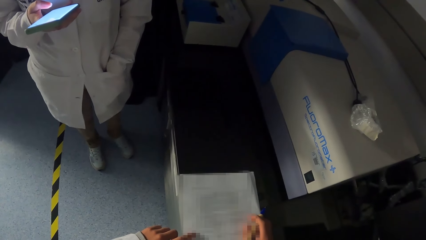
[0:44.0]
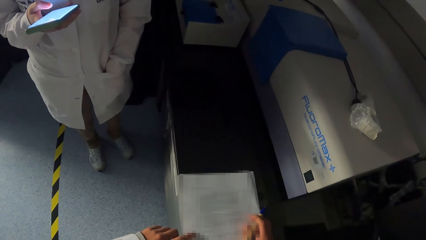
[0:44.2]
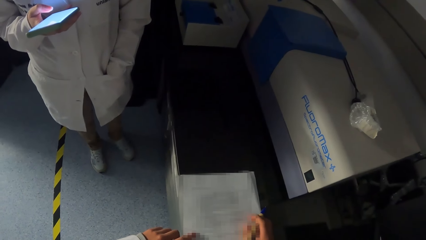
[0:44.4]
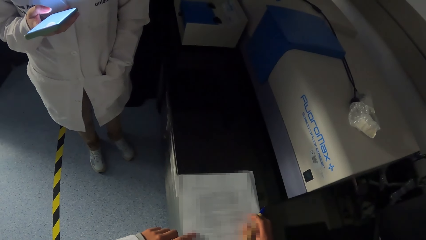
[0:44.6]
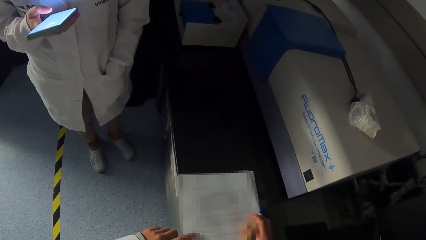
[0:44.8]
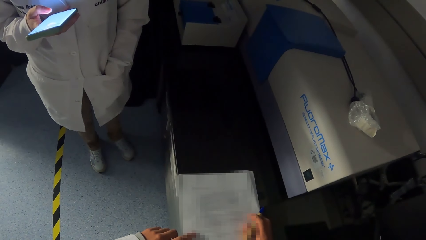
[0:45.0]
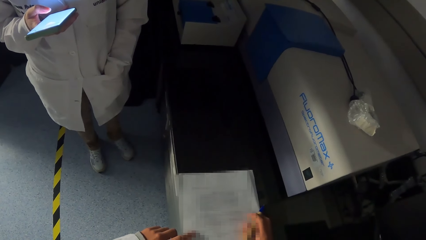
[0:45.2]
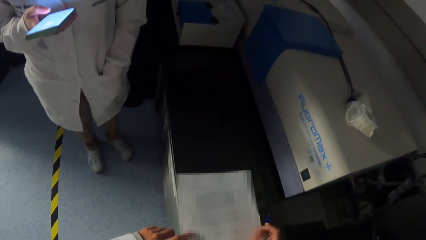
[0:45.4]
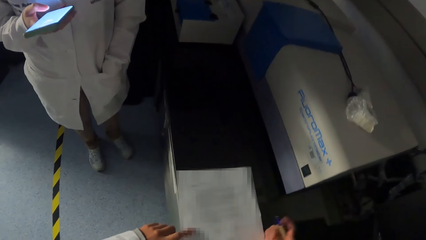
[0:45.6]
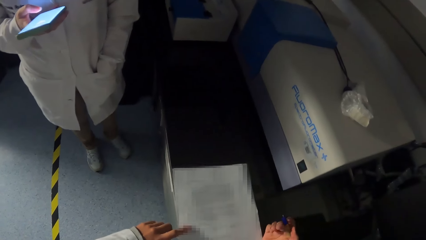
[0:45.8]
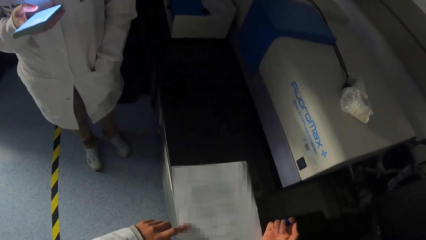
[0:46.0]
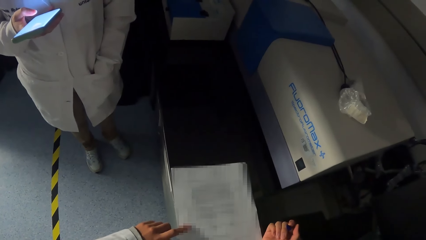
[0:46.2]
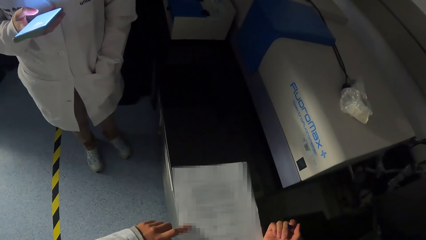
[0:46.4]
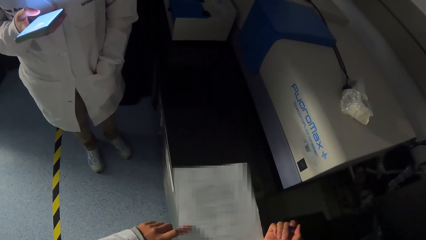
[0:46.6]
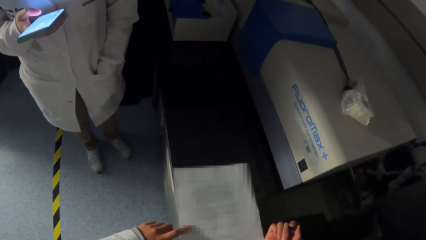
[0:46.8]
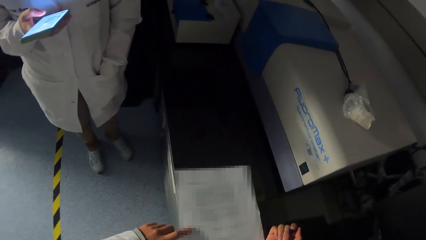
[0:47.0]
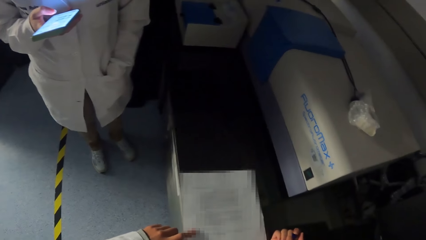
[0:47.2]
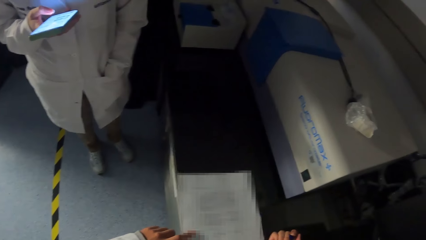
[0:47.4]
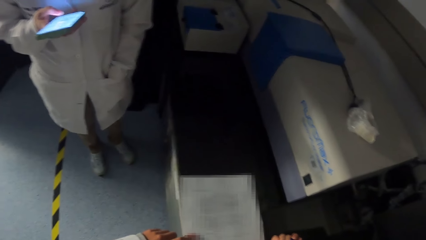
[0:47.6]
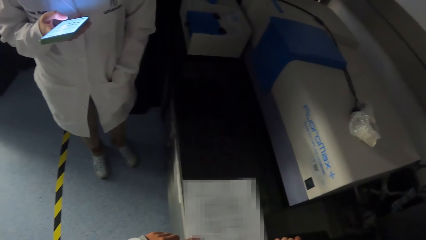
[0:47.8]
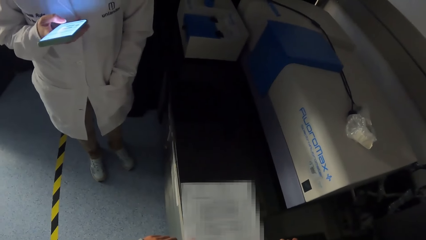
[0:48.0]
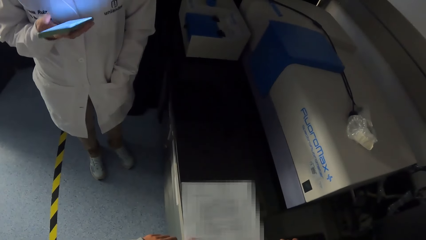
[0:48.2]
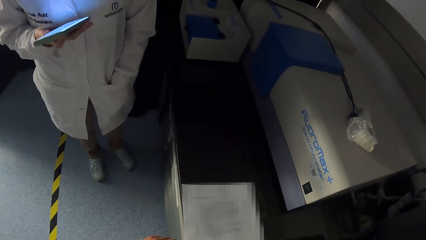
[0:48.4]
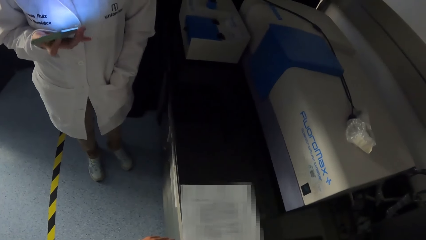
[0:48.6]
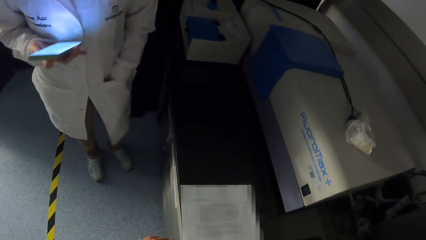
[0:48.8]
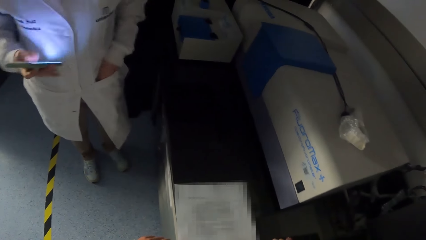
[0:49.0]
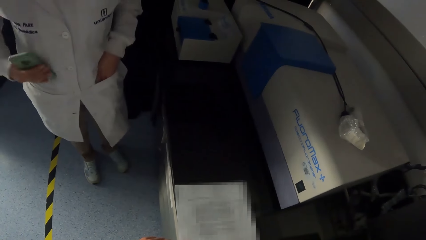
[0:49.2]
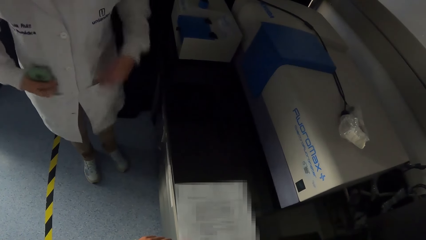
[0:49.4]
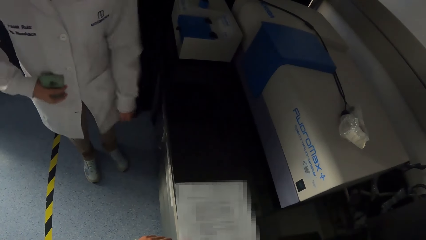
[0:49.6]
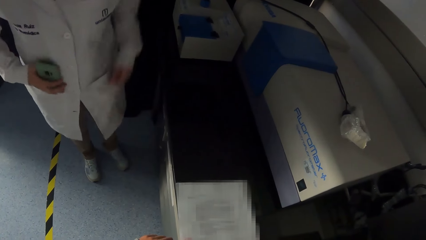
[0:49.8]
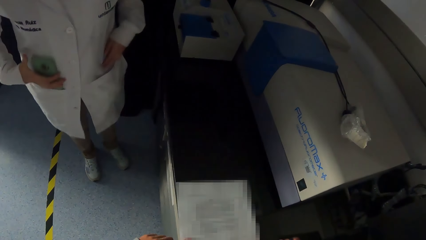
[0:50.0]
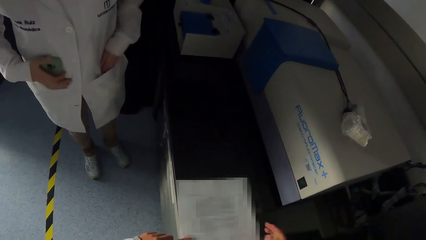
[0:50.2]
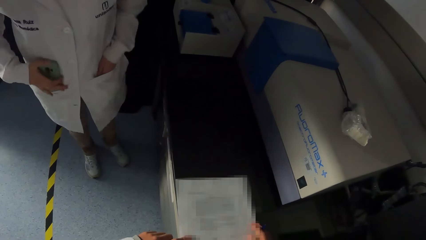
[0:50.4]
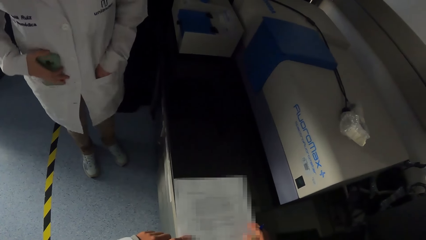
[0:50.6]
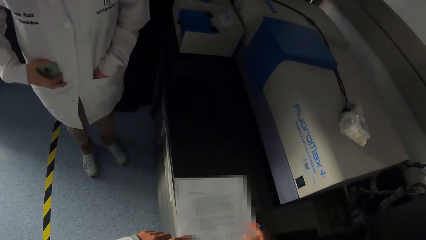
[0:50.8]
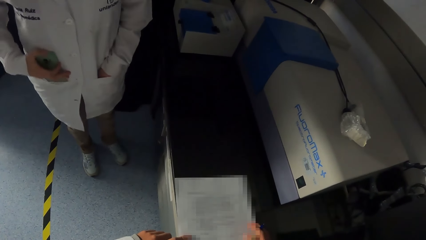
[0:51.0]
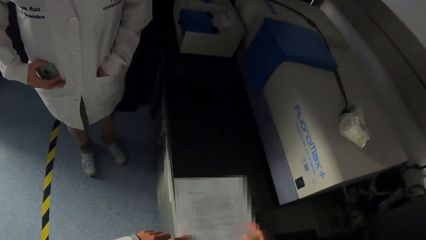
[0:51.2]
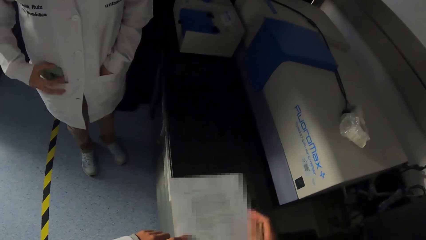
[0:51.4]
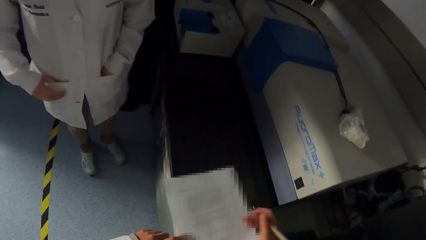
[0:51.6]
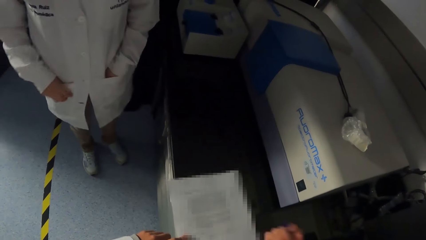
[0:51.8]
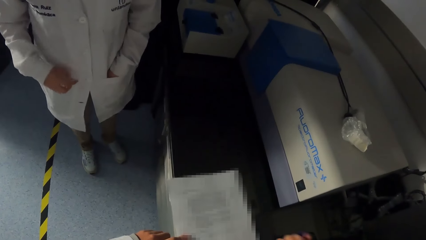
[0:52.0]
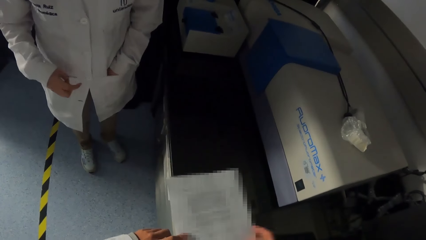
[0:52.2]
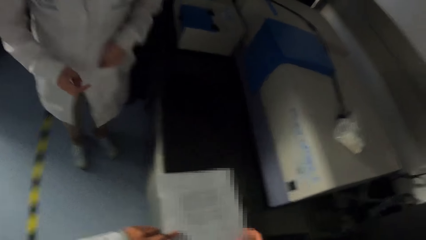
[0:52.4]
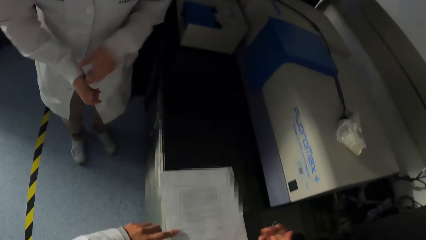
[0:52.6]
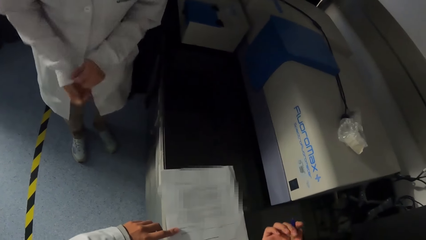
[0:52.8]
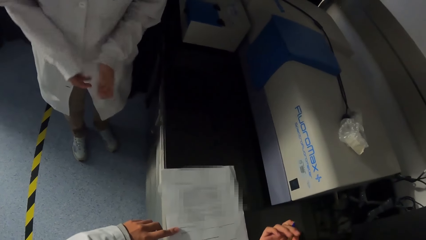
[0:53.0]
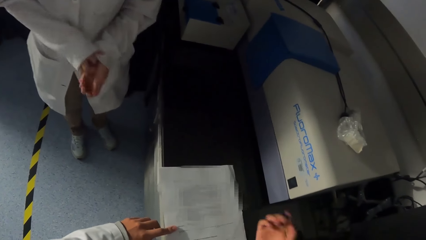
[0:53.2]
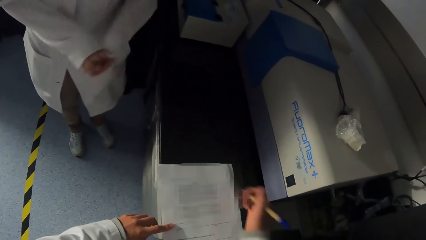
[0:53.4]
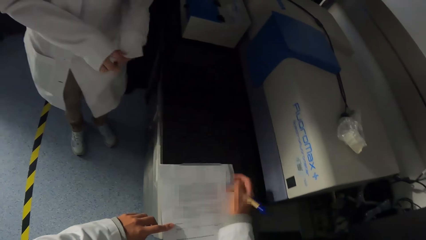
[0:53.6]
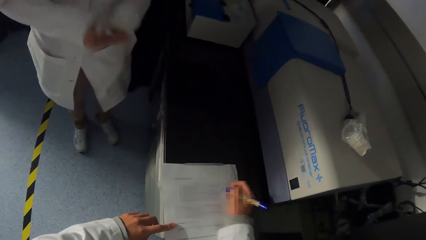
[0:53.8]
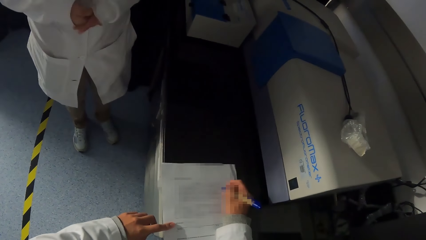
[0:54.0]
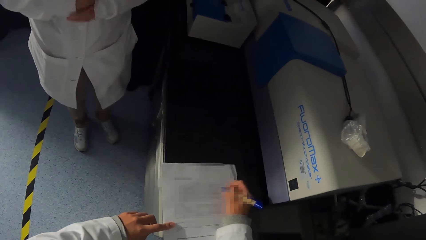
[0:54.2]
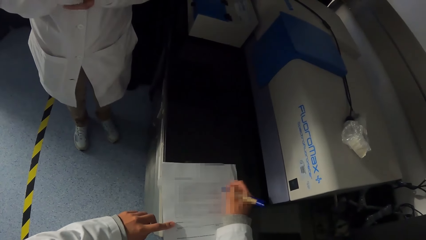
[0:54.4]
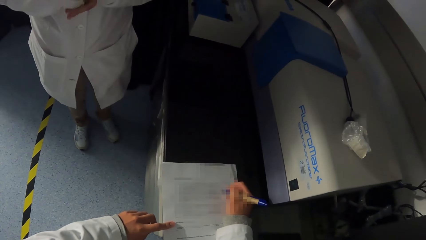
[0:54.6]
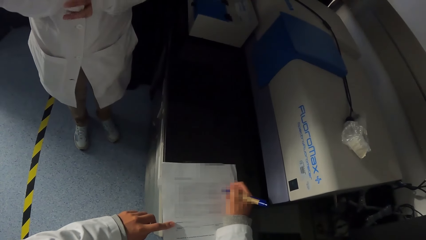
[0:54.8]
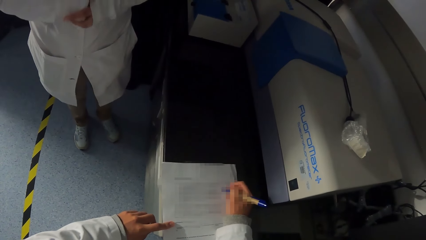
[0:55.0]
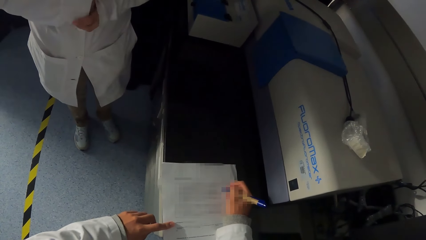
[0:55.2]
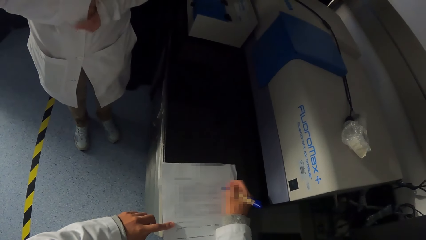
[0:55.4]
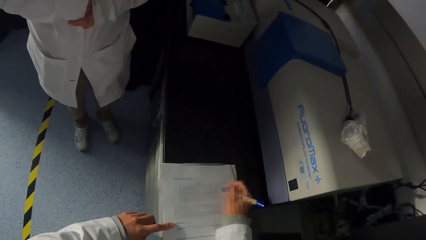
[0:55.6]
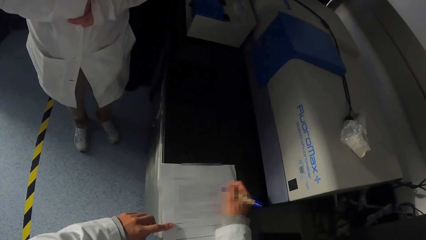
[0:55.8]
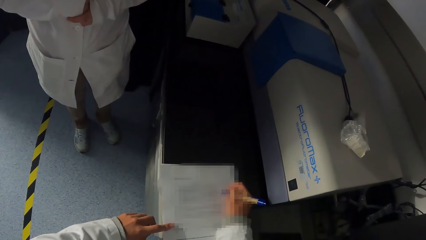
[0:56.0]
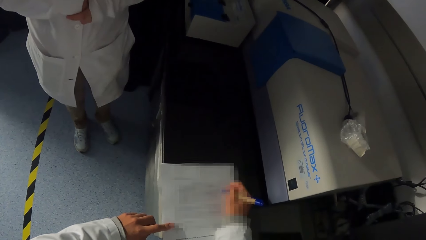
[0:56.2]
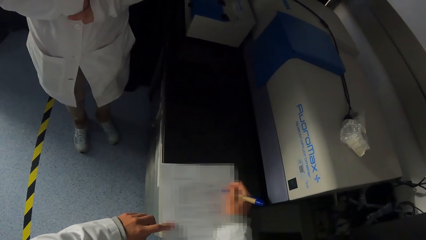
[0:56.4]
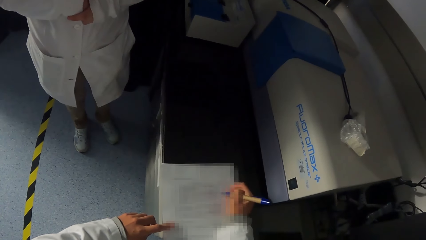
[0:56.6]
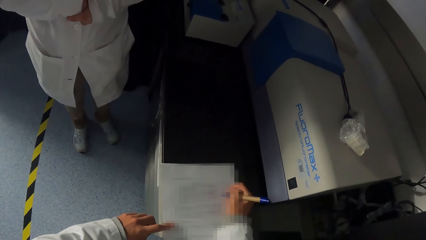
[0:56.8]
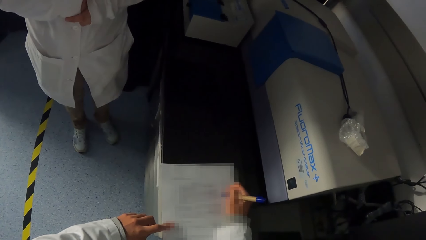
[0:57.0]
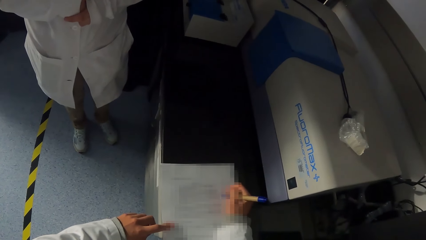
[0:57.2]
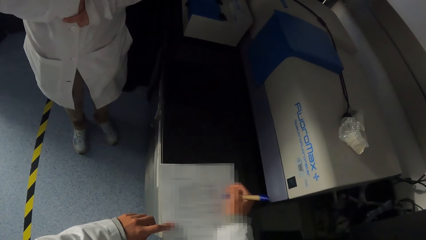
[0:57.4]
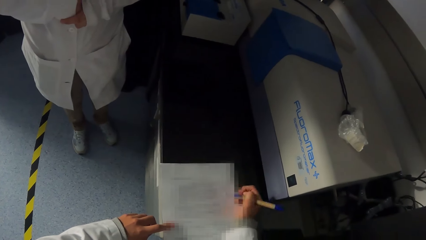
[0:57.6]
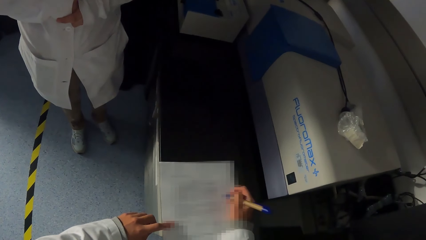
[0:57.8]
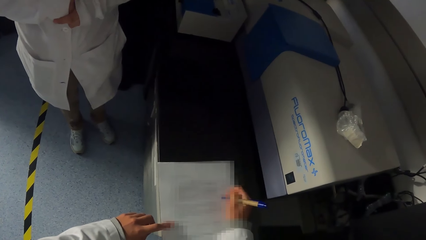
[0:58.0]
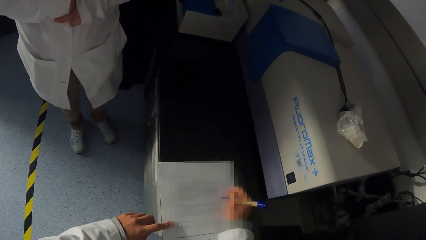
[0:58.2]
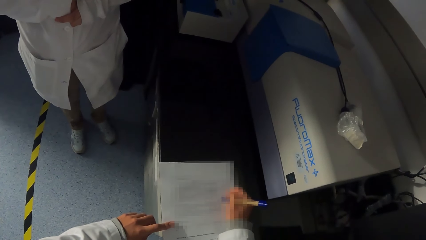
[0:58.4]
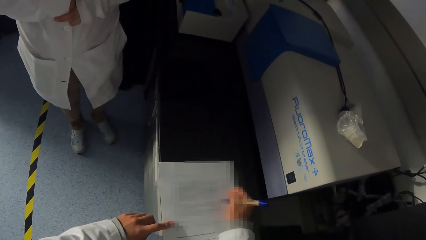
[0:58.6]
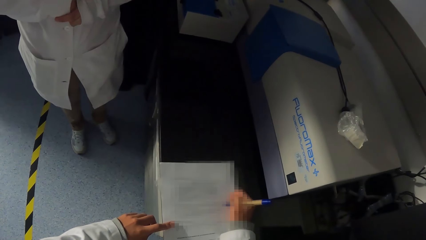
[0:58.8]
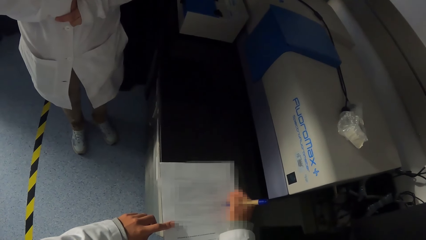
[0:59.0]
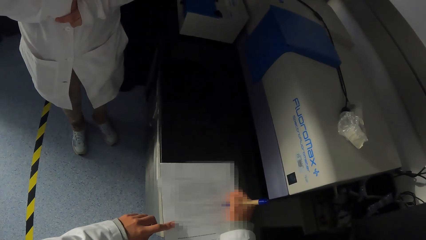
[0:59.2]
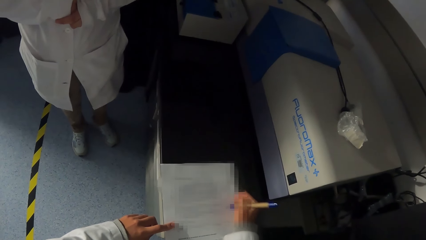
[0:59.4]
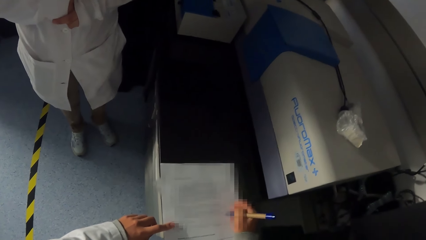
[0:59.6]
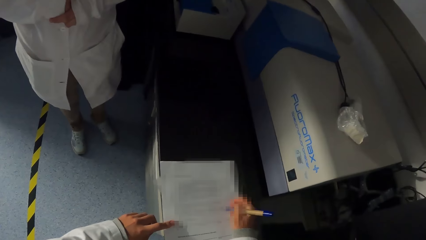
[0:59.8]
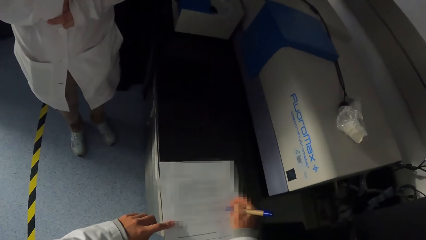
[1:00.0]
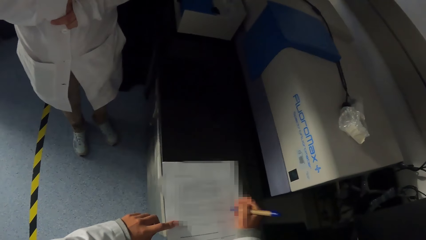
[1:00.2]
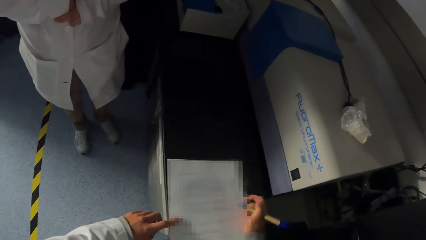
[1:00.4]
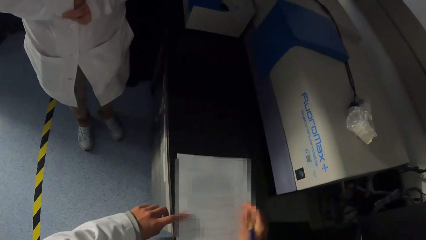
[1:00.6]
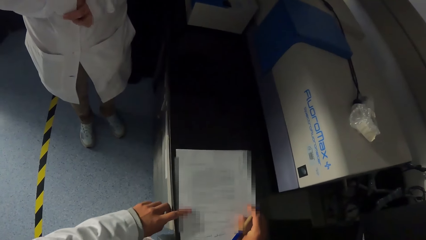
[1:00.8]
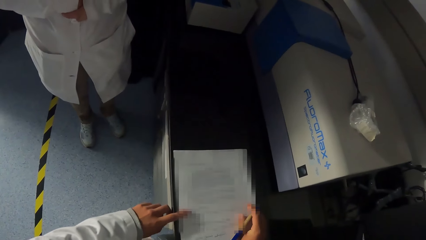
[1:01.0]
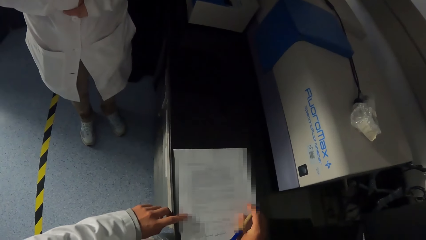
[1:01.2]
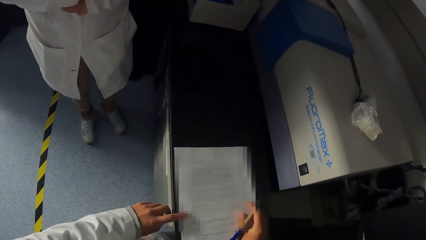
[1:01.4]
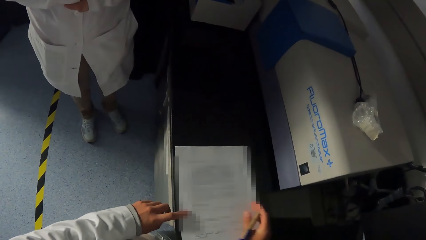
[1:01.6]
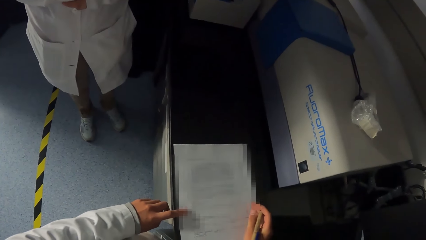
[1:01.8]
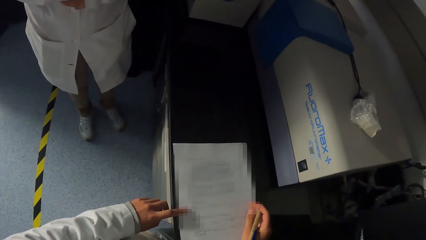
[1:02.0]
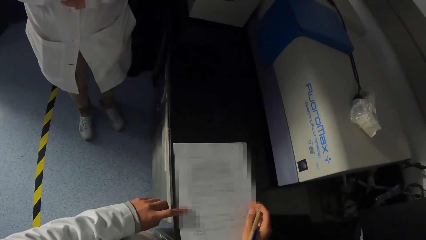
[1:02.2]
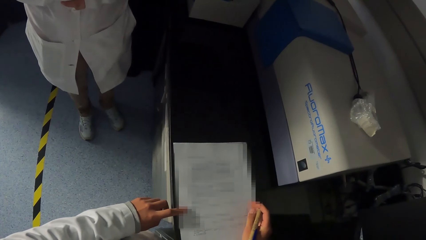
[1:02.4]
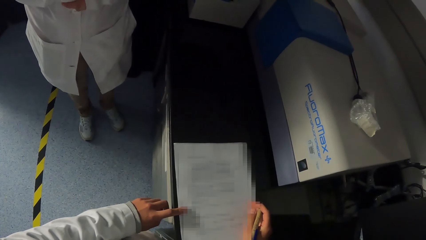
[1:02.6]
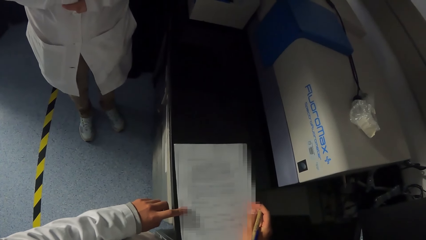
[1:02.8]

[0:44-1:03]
The camera wearer places her left hand on the paper on the table. She holds the paper. She holds the pen. The woman puts the phone into her pocket with her right hand. The woman puts her left hand into her pocket. The woman adjusts her right sleeve with her left hand. The woman adjusts her left sleeve with her right hand. The woman holds both hands together. The camera wearer writes on the paper on the table with the pen with her right hand. She lifts the pen from the paper on the table with her right hand.
